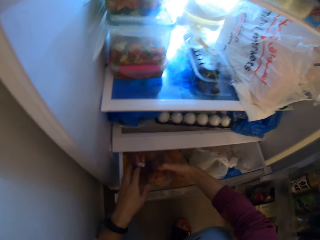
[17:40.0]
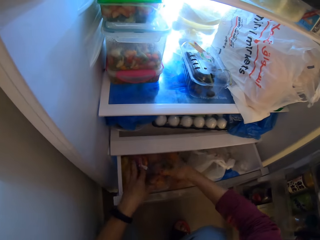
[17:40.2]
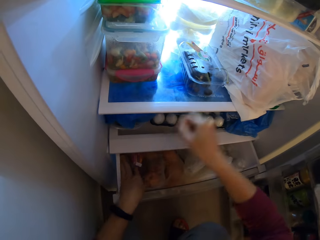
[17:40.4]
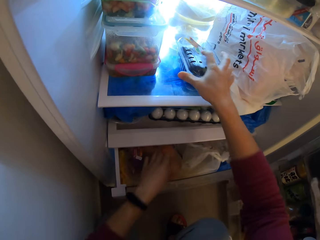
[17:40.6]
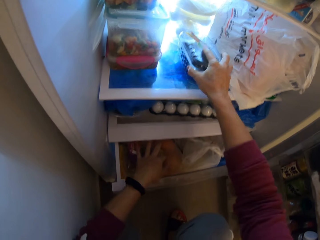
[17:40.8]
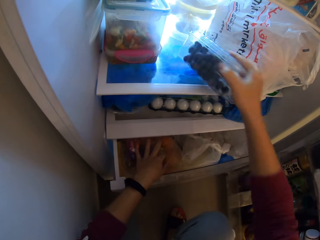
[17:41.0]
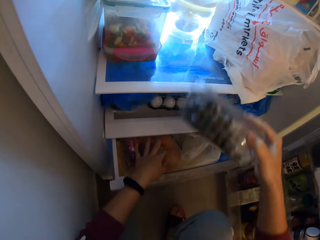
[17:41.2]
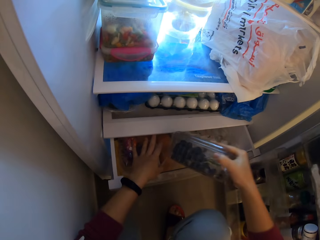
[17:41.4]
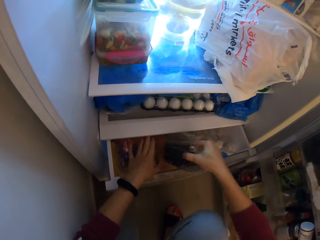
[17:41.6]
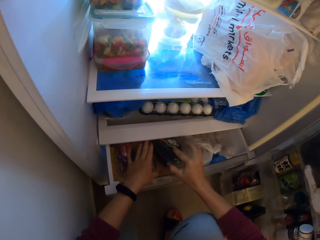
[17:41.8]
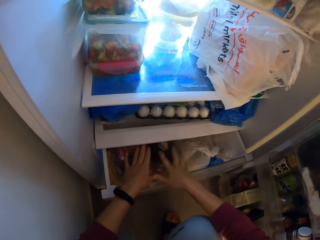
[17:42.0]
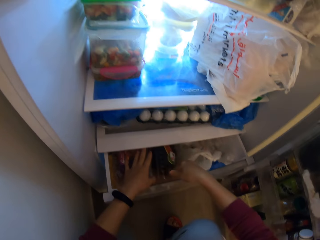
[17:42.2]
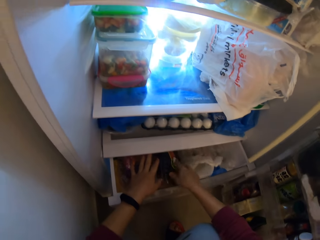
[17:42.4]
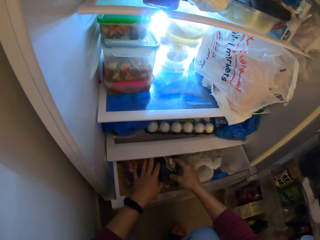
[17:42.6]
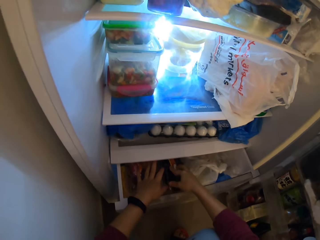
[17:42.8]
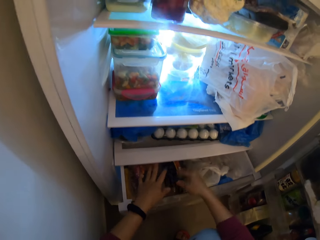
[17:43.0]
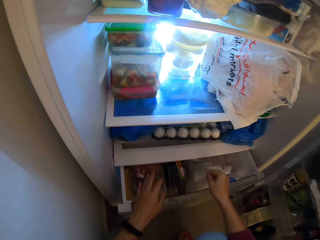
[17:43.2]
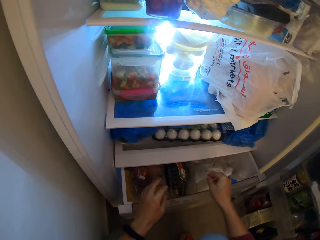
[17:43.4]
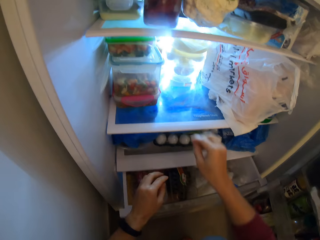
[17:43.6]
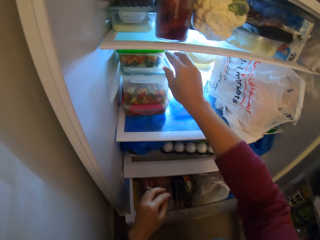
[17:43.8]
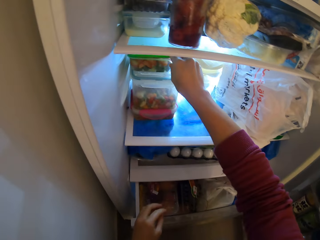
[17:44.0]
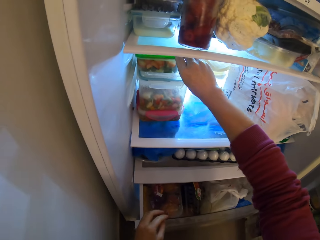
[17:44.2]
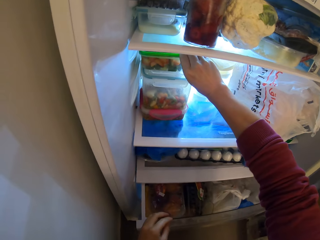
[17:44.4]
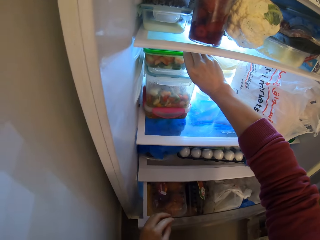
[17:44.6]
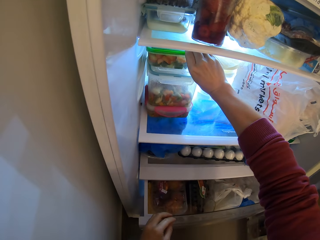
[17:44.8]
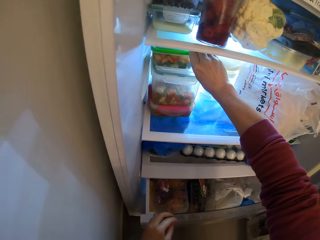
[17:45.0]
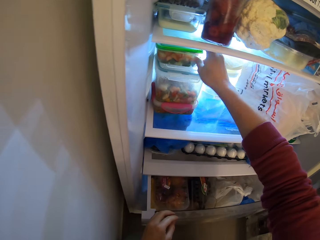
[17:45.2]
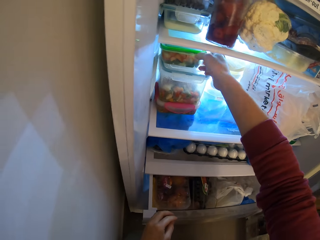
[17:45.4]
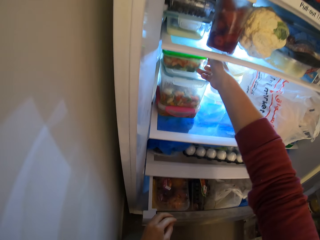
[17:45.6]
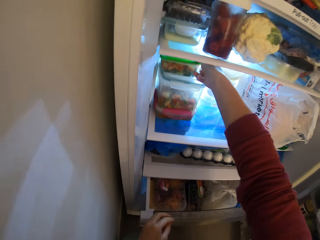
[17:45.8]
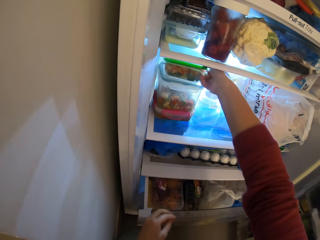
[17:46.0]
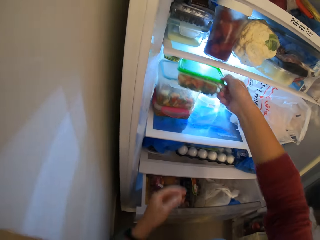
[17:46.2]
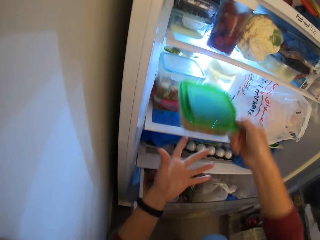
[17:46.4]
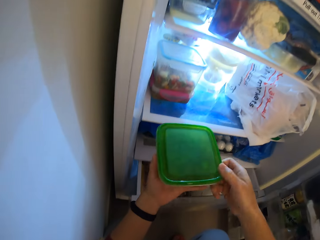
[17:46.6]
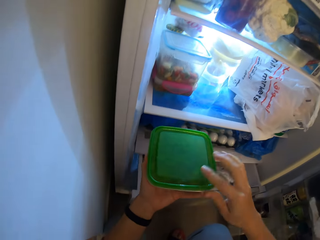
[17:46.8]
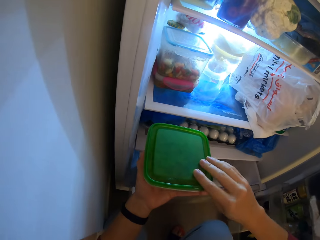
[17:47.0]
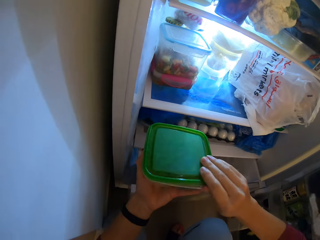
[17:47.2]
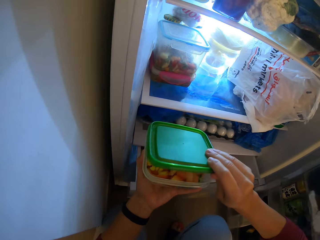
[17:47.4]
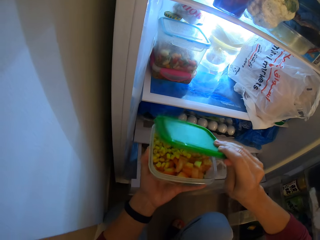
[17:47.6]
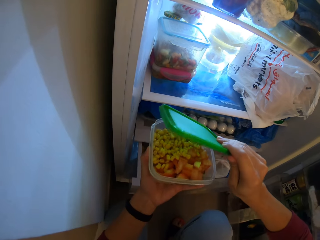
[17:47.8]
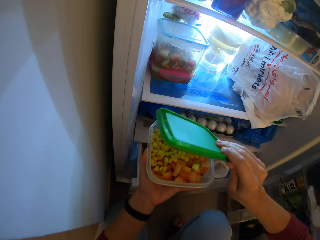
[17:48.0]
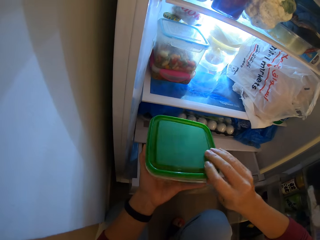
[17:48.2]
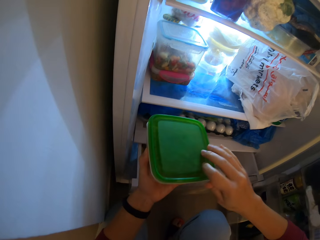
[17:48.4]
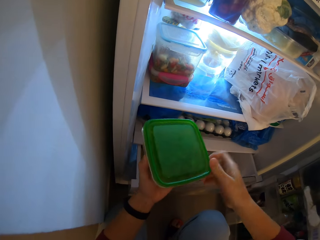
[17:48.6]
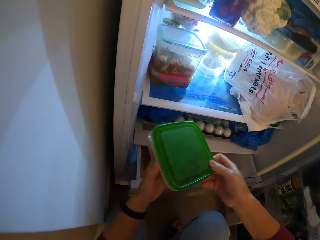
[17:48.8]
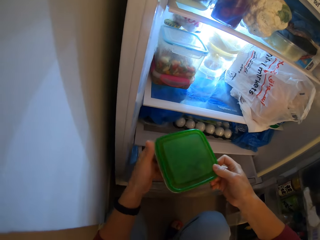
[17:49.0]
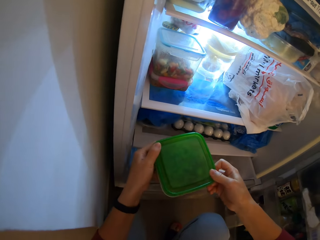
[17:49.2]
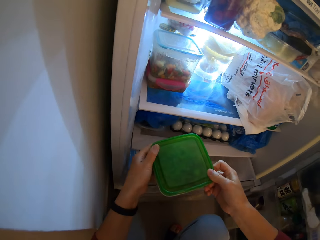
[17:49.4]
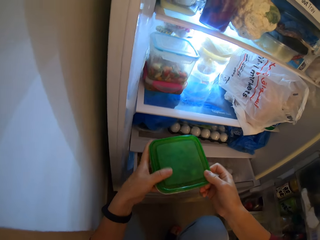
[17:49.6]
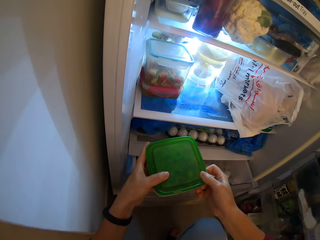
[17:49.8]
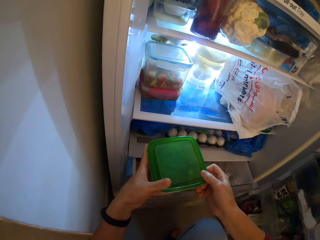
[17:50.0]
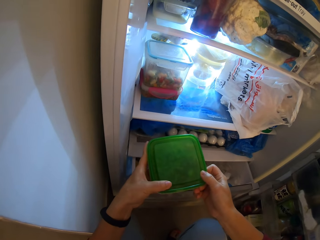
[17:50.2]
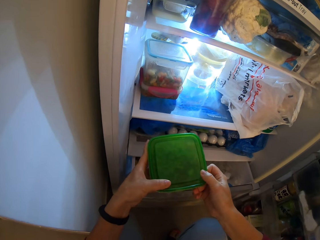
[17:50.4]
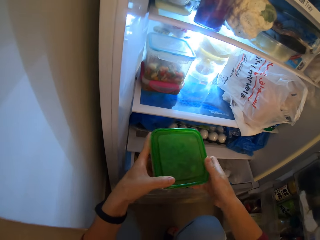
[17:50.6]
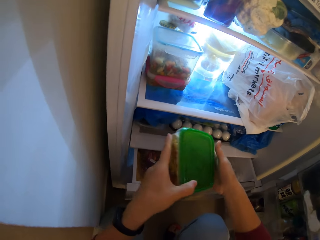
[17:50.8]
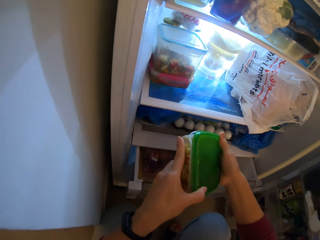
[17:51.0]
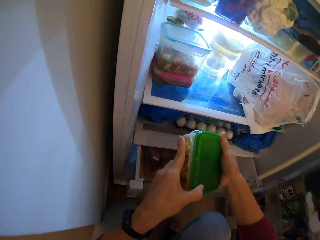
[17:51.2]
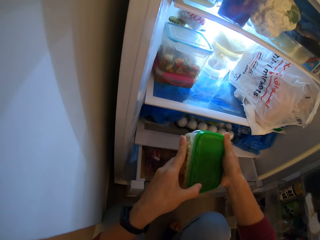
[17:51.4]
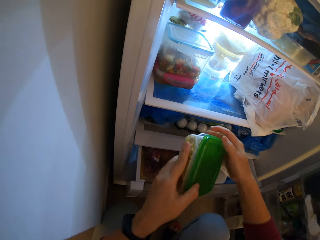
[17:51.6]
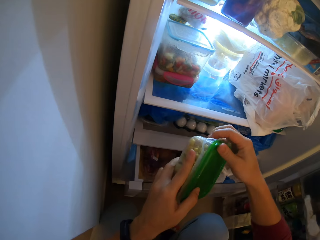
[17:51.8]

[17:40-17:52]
The camera wearer picks up an apple plate. They drop the apple plate in the lower chamber. They pick up another apple plate. They open the plate. They close the plate.

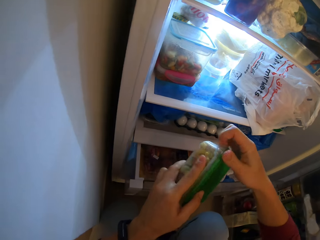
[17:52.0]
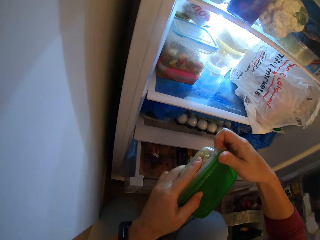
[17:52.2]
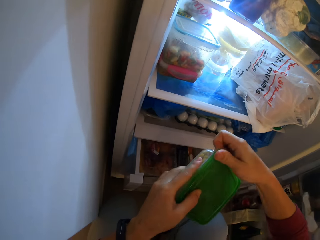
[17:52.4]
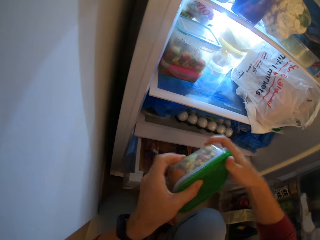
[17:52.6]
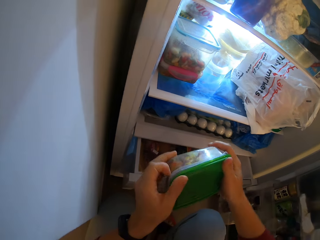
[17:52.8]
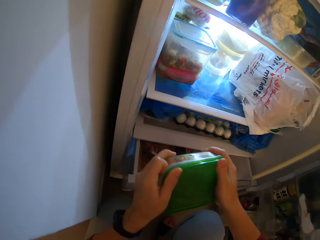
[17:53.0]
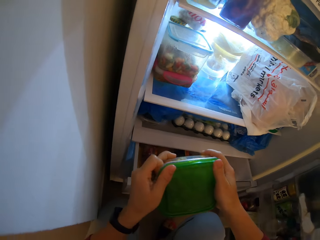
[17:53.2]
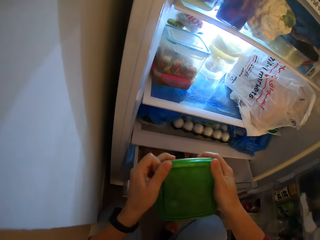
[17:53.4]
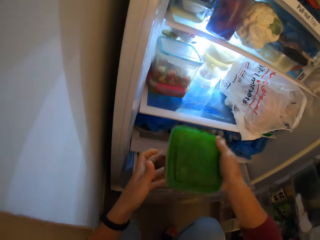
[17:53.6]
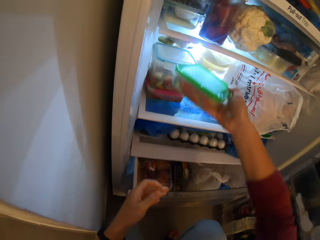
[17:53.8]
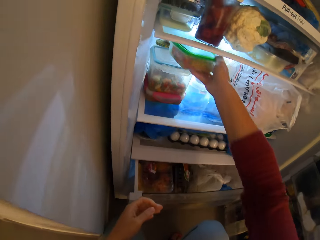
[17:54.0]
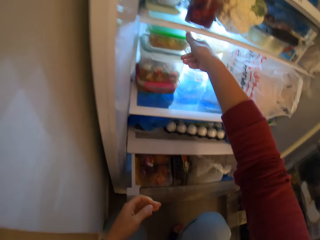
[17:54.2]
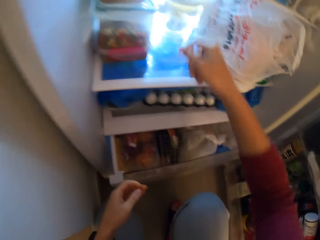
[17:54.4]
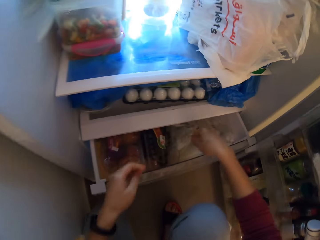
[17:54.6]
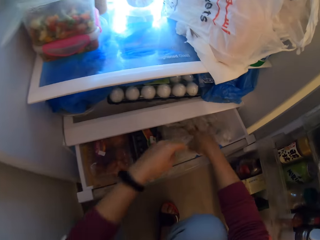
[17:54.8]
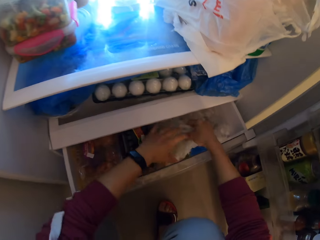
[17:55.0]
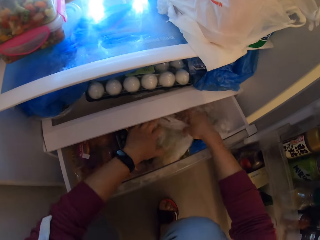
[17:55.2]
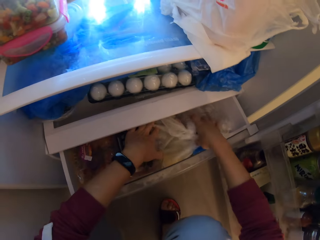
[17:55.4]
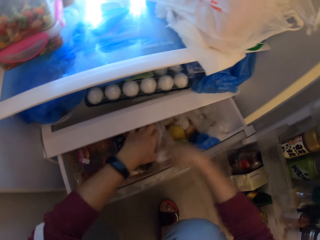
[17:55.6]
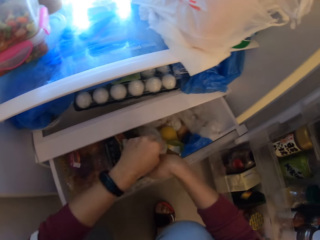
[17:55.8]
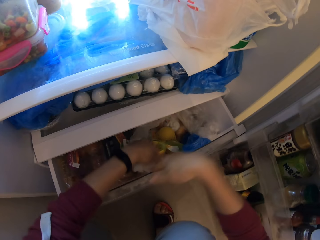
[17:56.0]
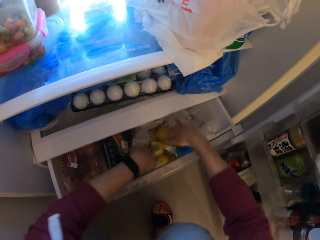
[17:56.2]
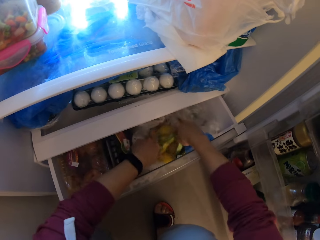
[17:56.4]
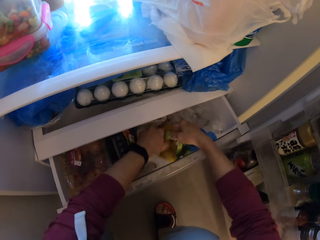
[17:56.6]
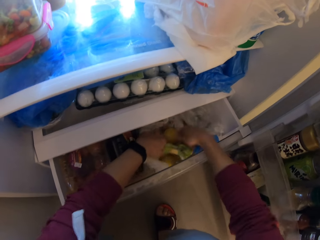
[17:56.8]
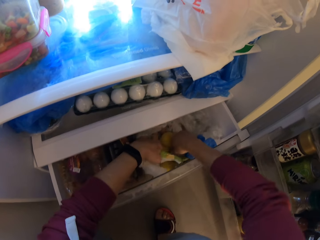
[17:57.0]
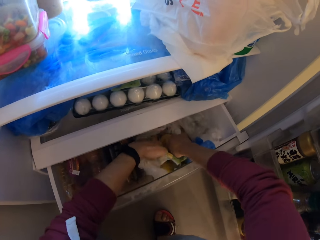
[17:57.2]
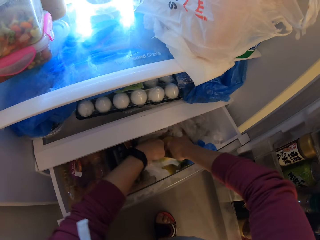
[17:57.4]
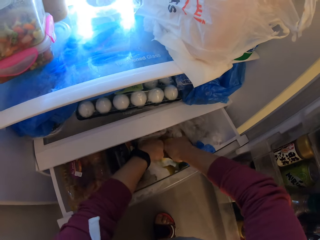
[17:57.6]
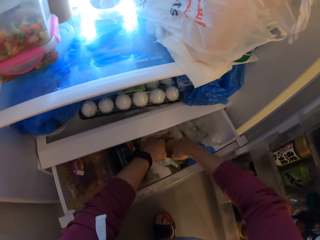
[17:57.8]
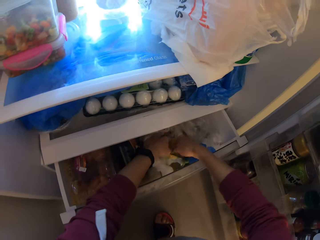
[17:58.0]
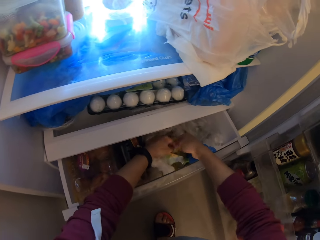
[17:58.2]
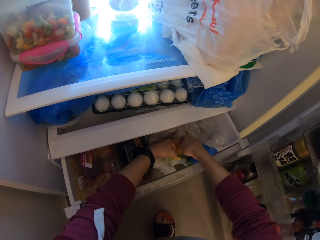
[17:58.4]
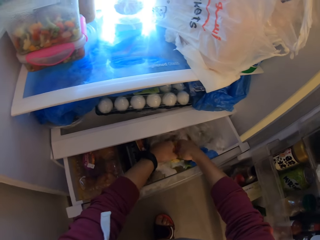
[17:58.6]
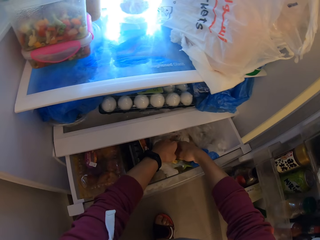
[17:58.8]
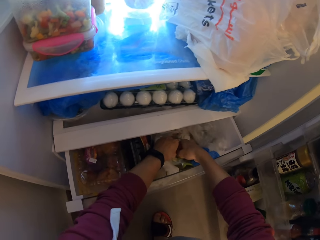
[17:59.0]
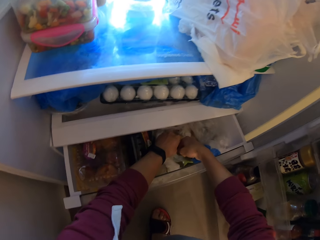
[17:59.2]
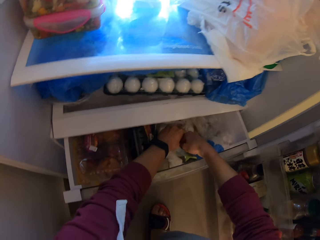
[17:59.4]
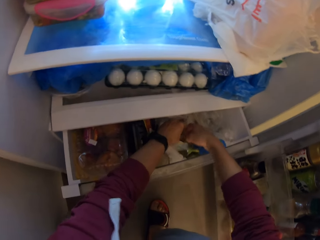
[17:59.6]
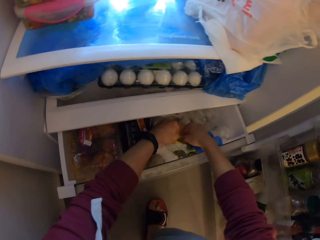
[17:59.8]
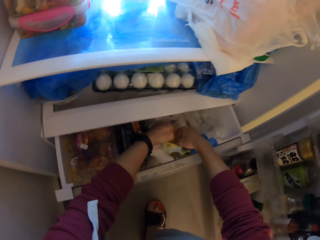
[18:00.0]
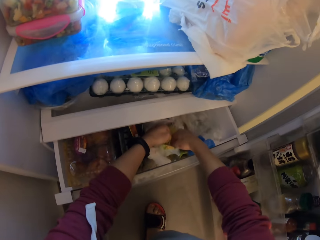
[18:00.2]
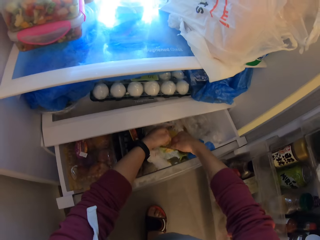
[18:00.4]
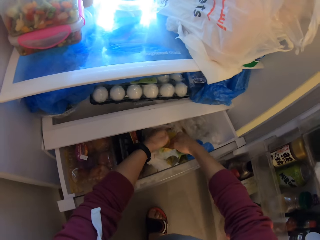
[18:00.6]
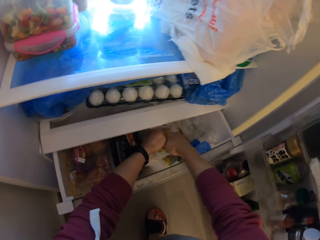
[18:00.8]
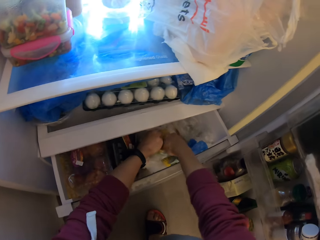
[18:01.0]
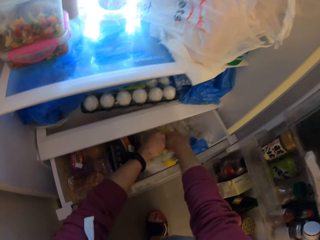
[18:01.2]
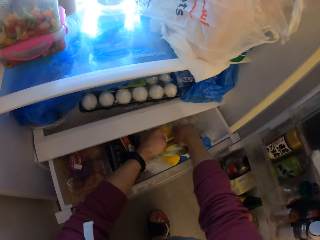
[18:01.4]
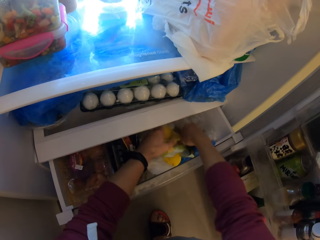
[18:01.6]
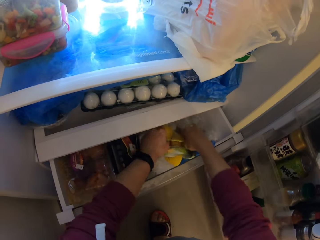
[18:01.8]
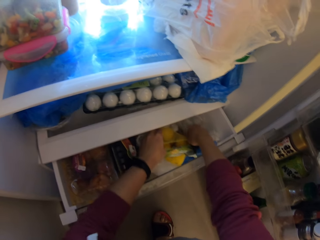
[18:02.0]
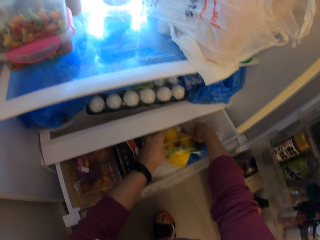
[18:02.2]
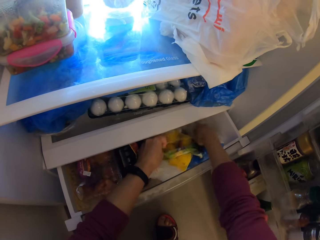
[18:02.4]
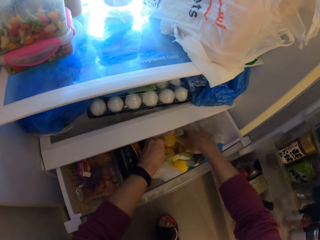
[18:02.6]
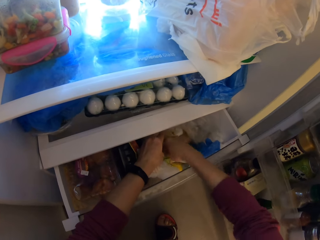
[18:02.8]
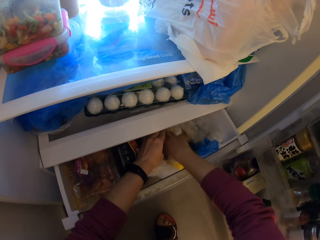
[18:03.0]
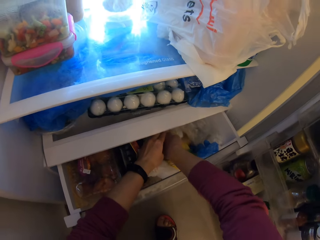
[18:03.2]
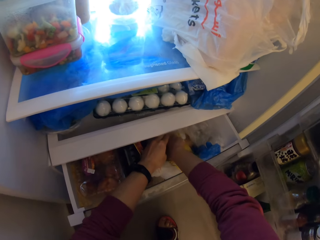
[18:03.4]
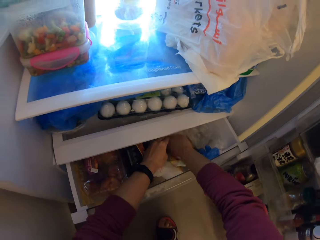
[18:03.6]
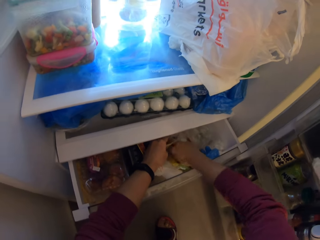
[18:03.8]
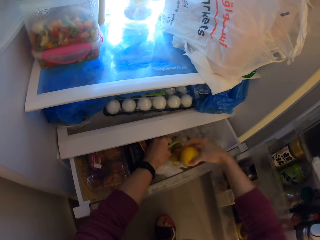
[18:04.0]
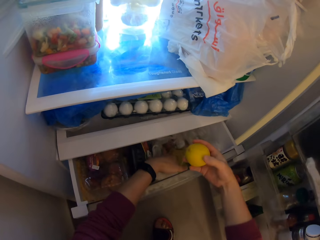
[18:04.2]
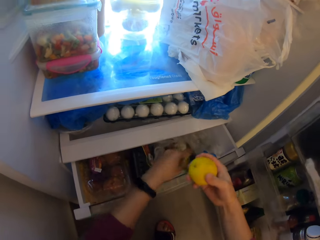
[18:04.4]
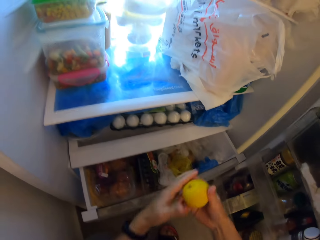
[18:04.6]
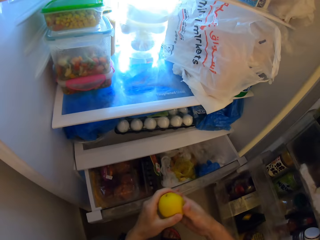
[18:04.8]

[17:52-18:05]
The camera wearer drops the plate. They put a container inside. They adjust a white nylon. They open the nylon paper. They break a bag of oranges. They pick up an orange.
